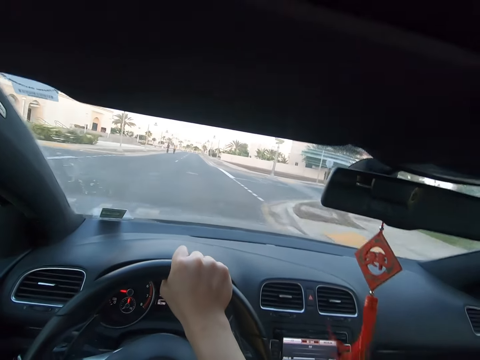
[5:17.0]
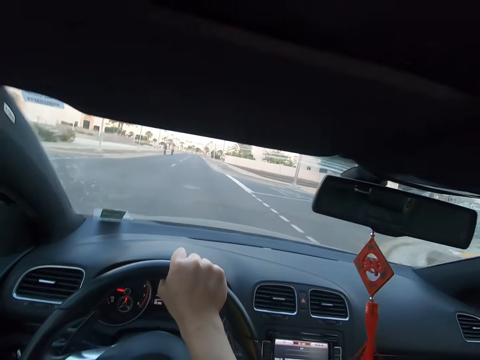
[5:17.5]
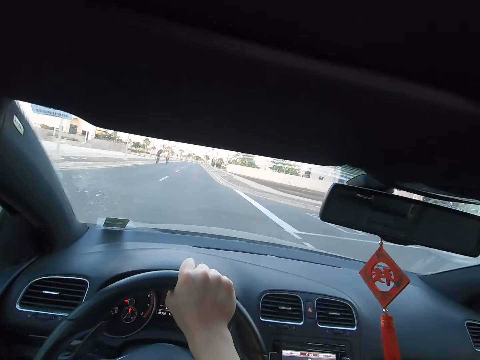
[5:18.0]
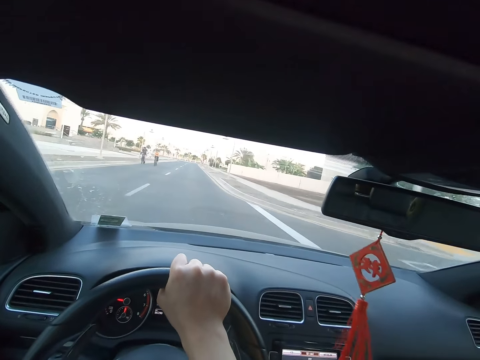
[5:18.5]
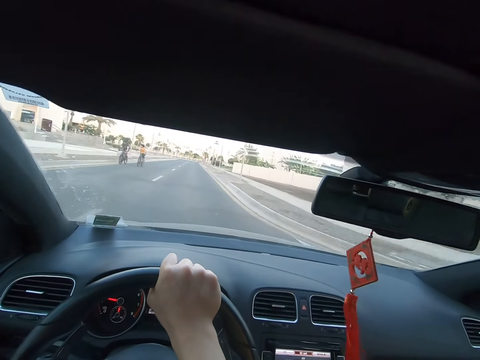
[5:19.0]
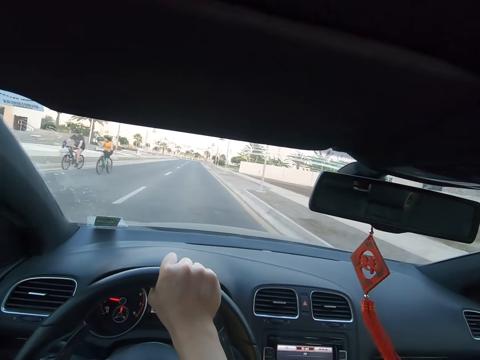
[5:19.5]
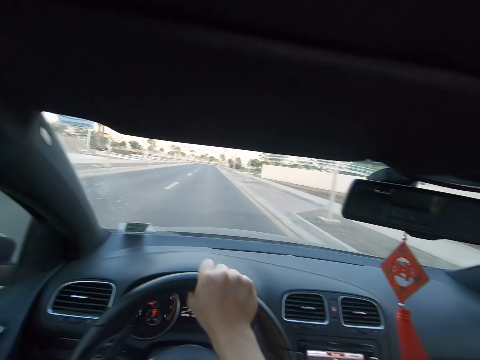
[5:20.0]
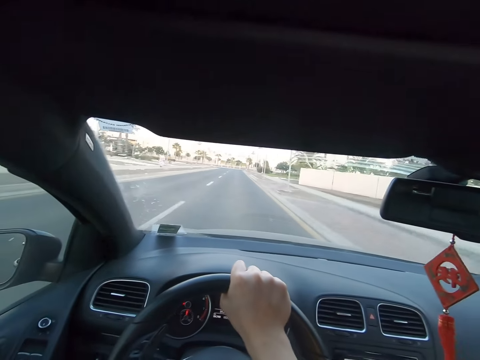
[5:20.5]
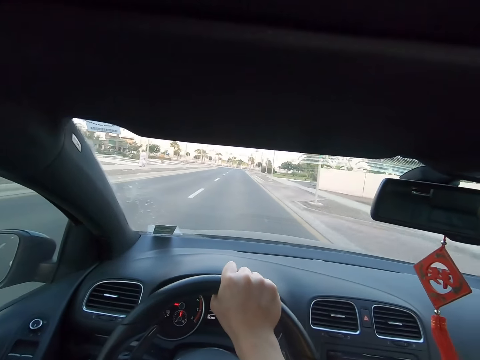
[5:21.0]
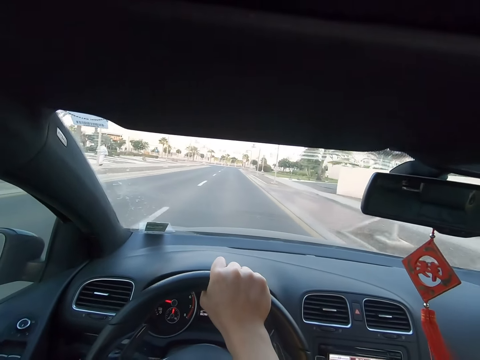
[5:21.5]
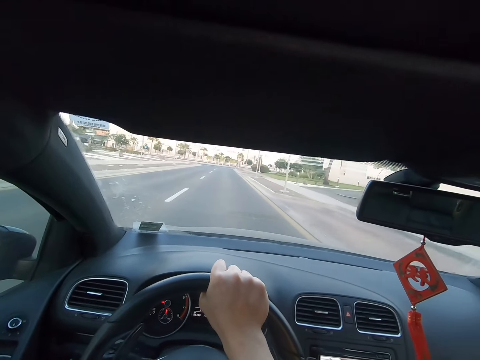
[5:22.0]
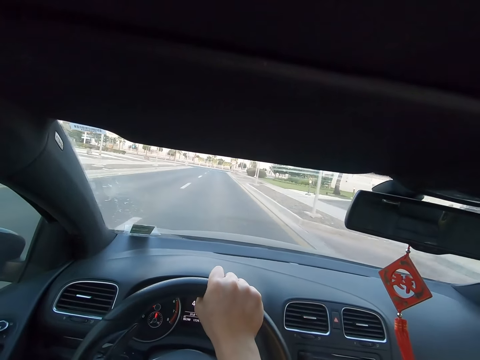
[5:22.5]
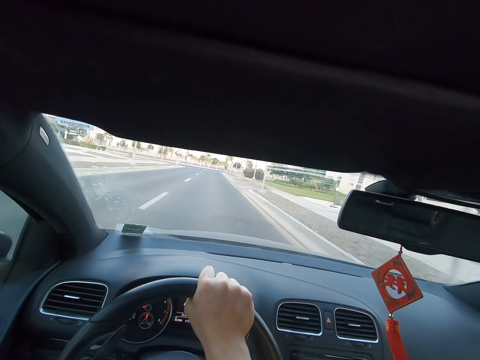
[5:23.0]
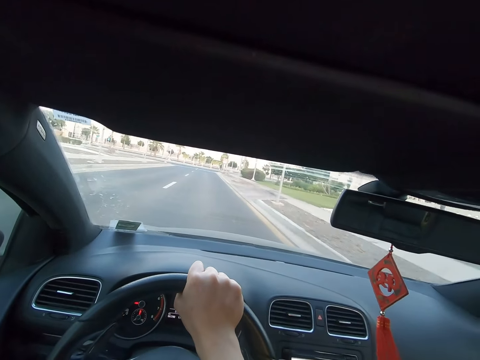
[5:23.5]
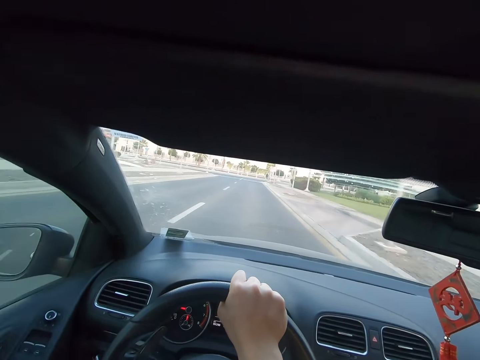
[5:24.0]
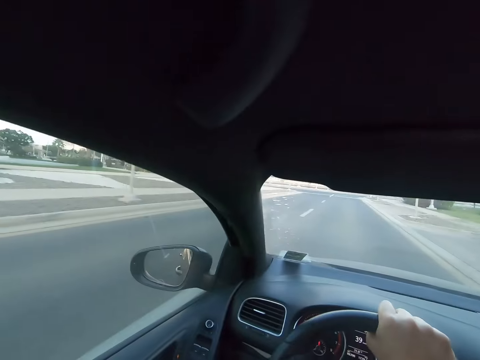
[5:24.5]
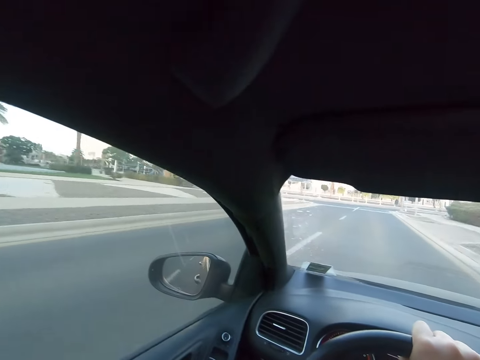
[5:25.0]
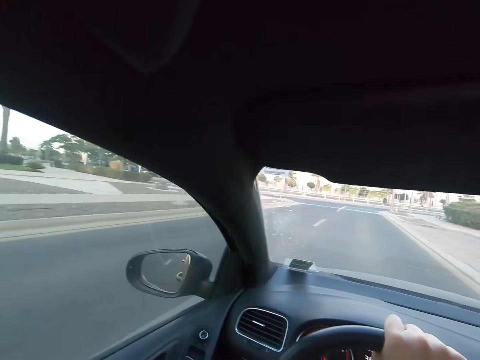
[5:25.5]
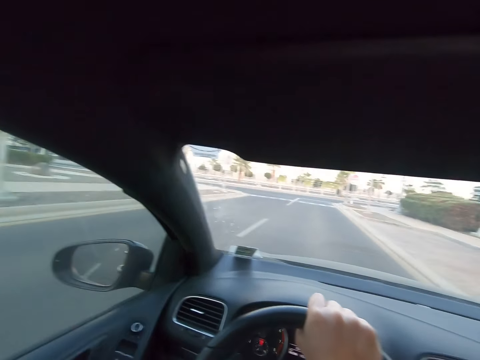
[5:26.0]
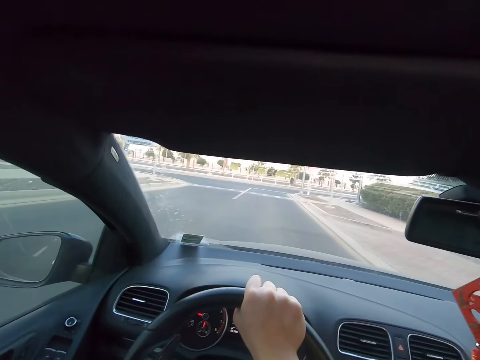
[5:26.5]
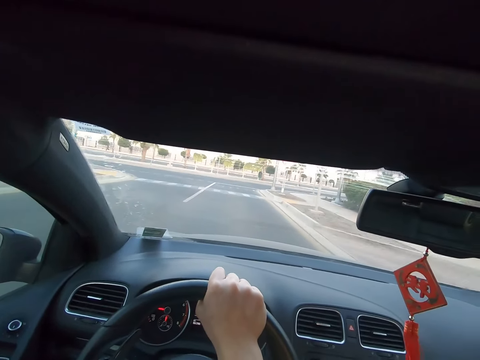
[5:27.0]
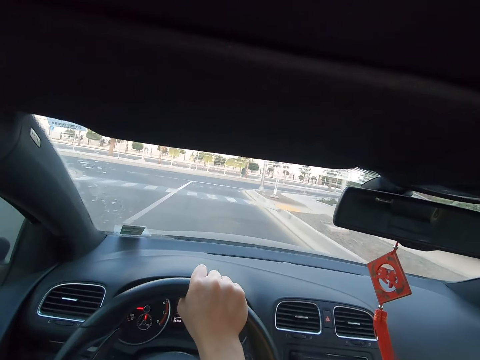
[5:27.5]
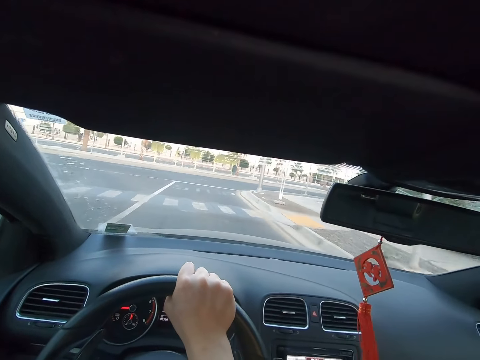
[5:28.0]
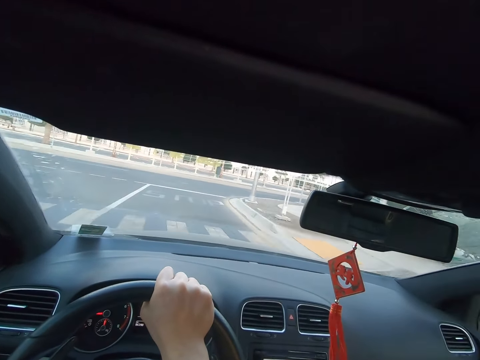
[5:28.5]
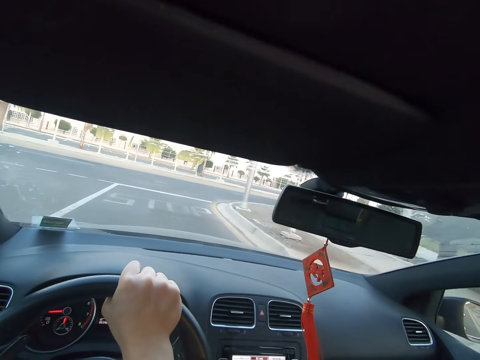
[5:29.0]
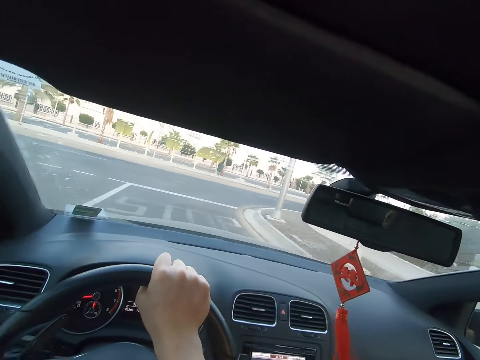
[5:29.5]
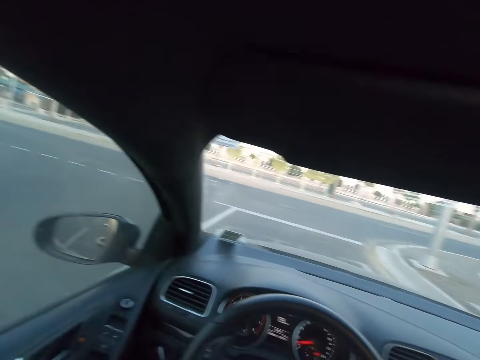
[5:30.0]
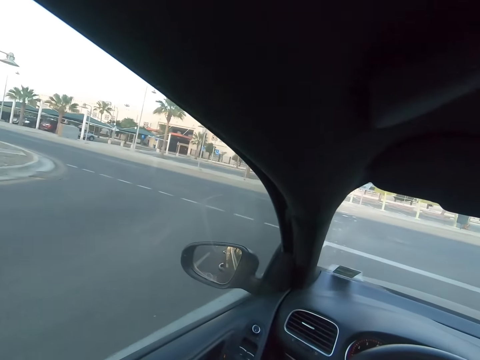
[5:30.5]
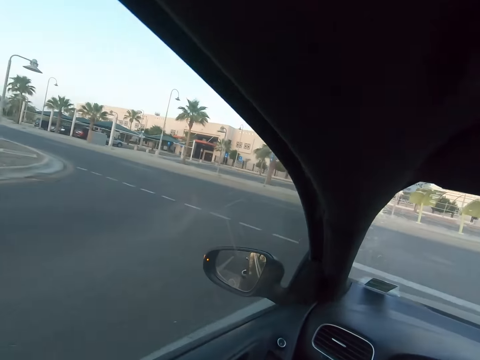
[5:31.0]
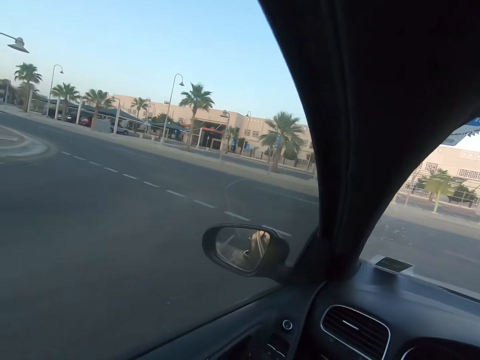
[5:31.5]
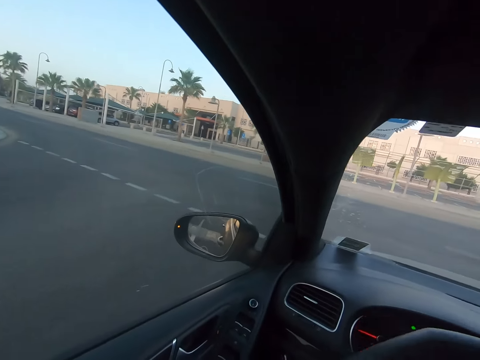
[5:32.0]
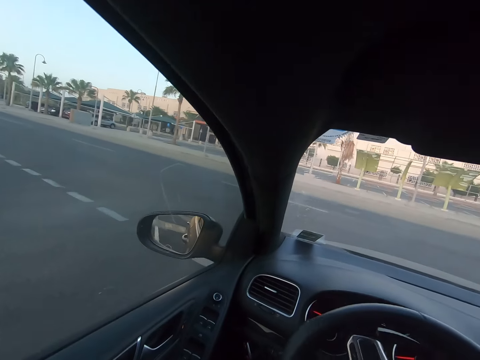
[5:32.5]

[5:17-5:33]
A lady cycles on a road. A man cycles on a road. The camera wearer drives a car on a road. They look at a side mirror. They drive the car on the road.

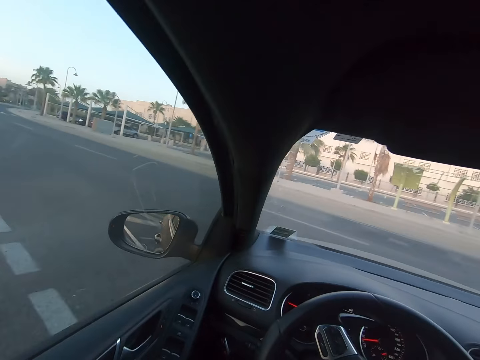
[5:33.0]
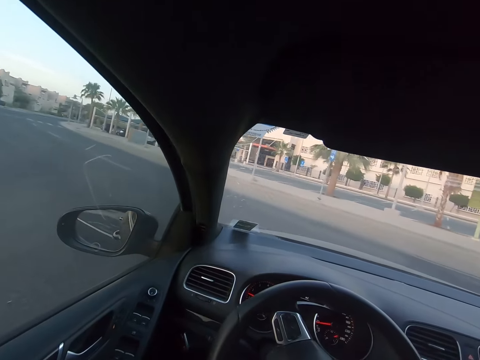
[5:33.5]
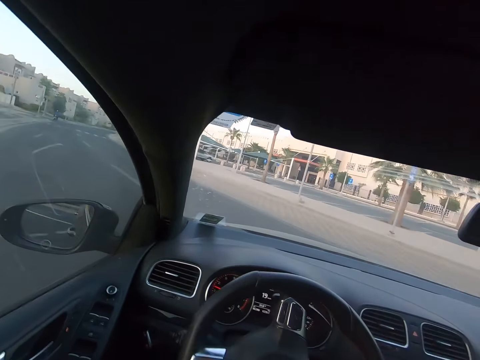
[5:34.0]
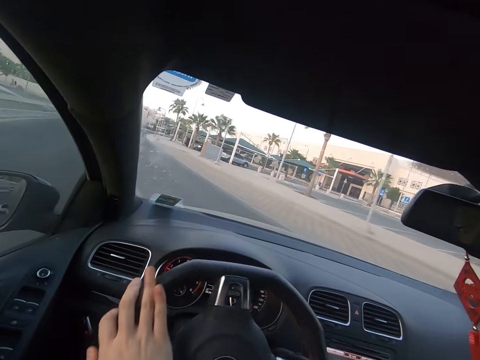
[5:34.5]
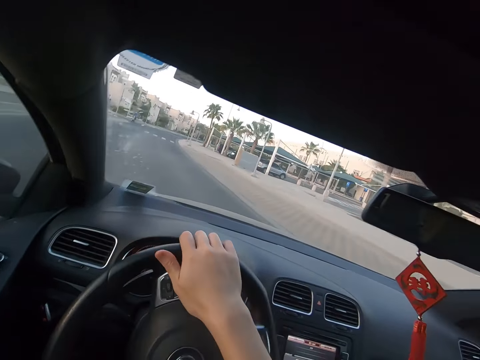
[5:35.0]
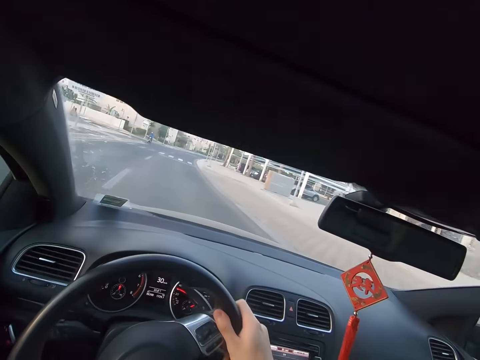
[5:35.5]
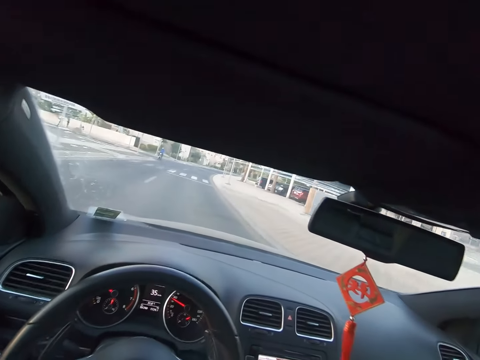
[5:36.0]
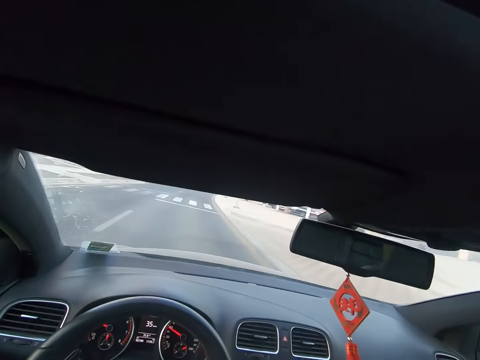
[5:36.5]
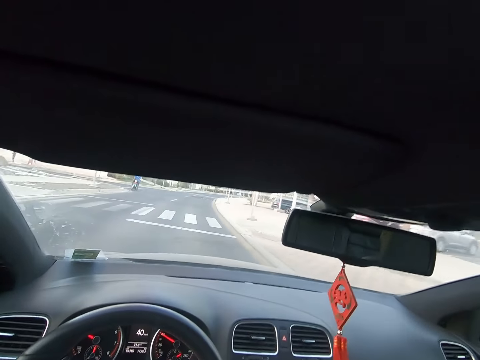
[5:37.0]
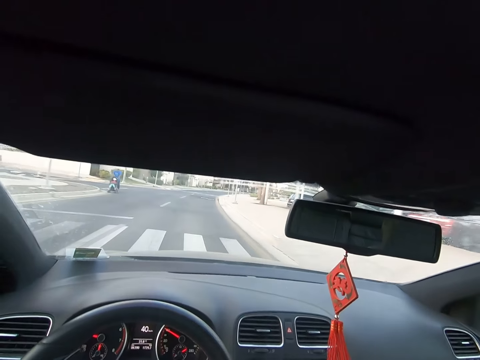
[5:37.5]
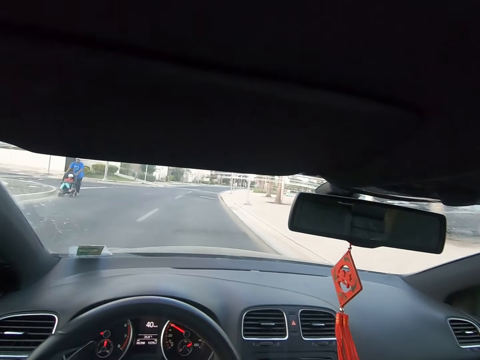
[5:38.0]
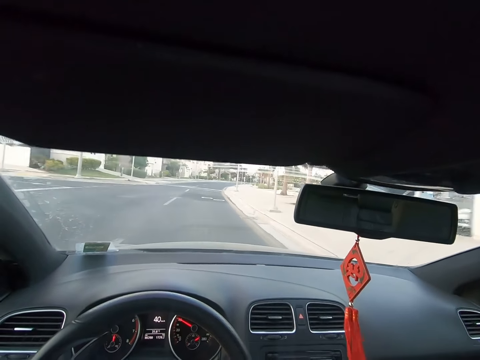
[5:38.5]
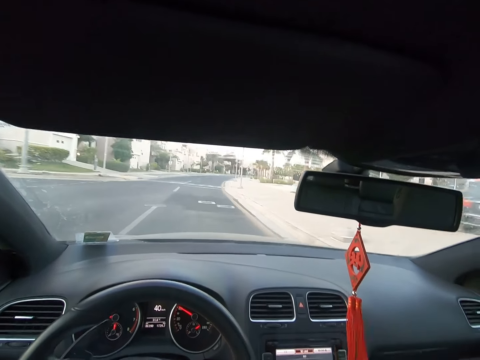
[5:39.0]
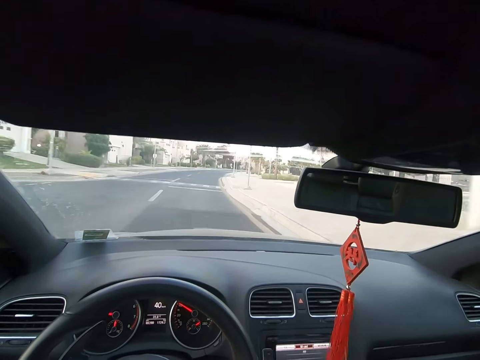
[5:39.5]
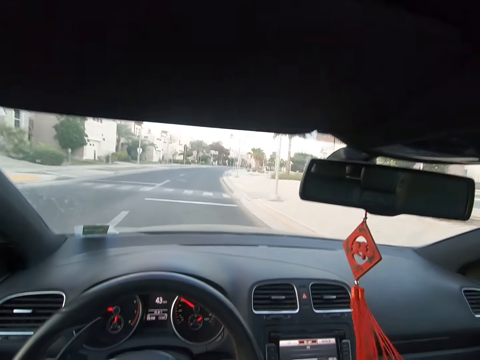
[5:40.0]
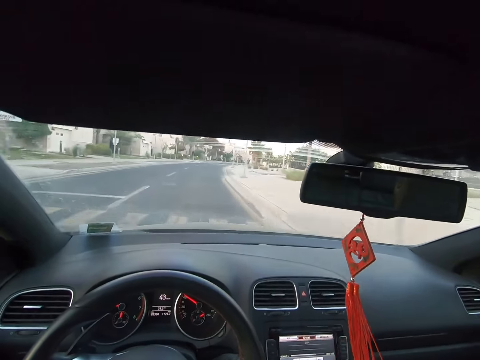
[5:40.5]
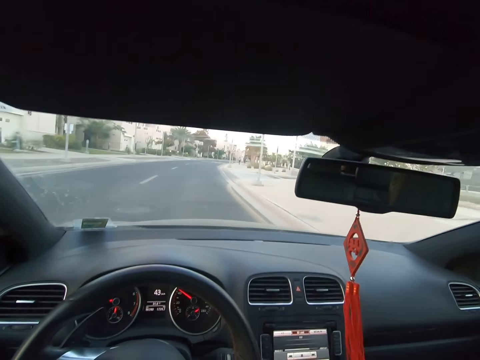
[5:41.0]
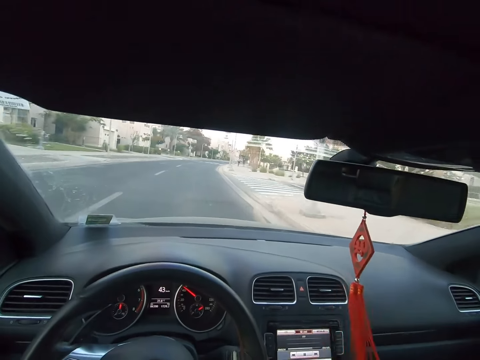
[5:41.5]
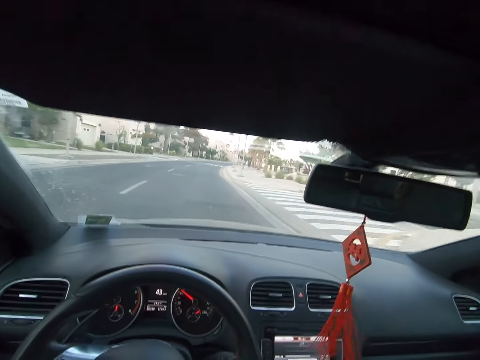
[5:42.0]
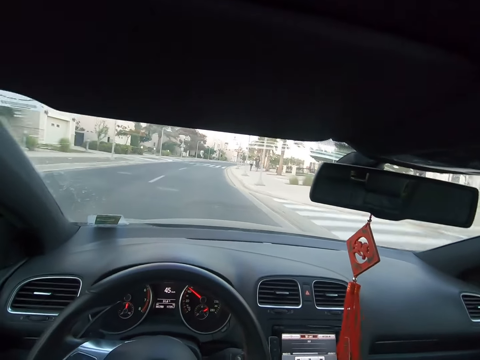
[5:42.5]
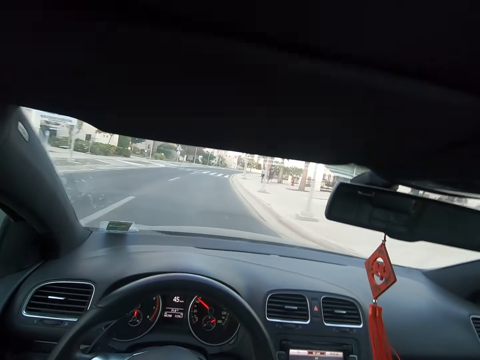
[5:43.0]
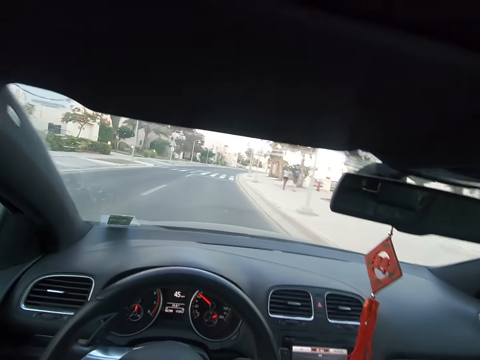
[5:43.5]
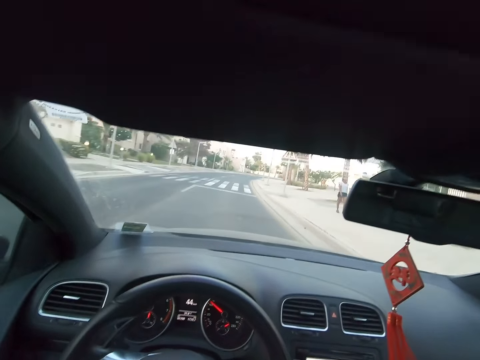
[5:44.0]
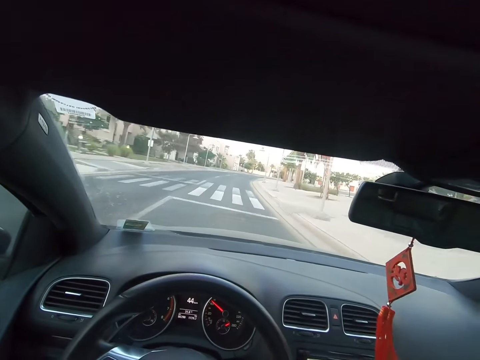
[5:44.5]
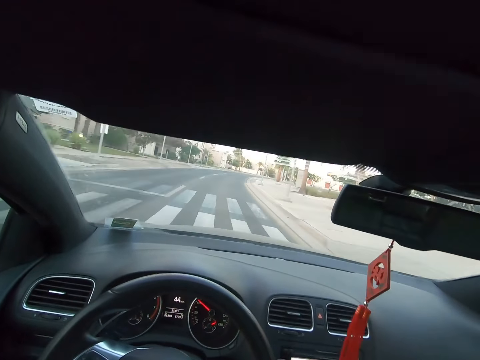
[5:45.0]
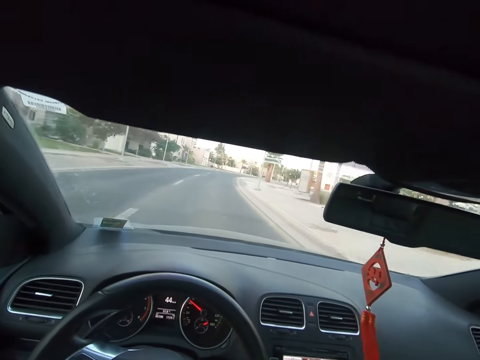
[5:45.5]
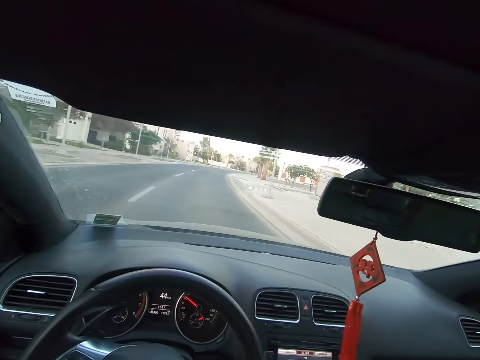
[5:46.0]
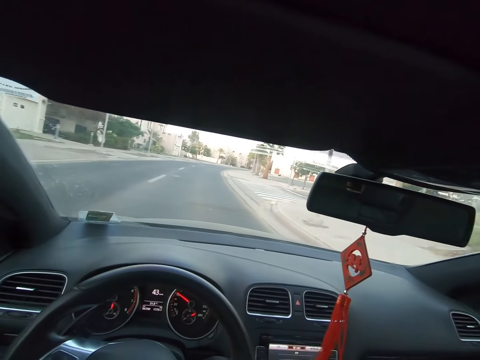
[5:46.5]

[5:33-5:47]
A person pushes the wheelchair. A man moves a bike on a road. The camera wearer drives a car on a road. Other persons run along the walkway. Another man walks past the camera wearer. Another man walks past the camera wearer. The camera wearer drives the car on the road.
